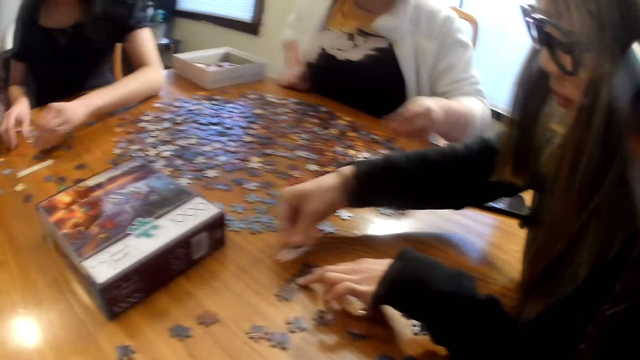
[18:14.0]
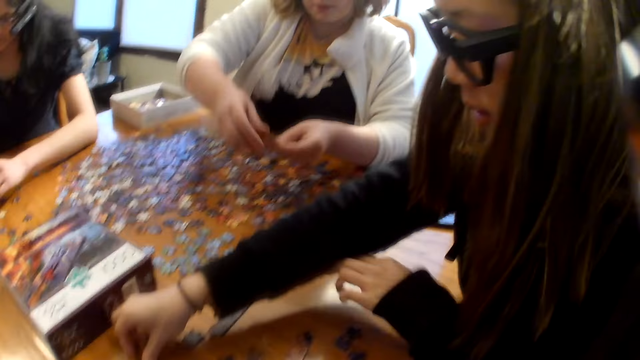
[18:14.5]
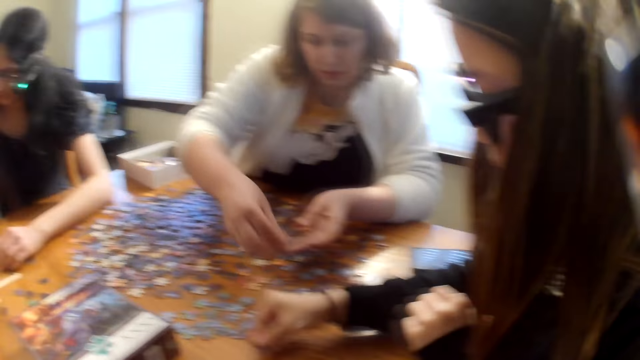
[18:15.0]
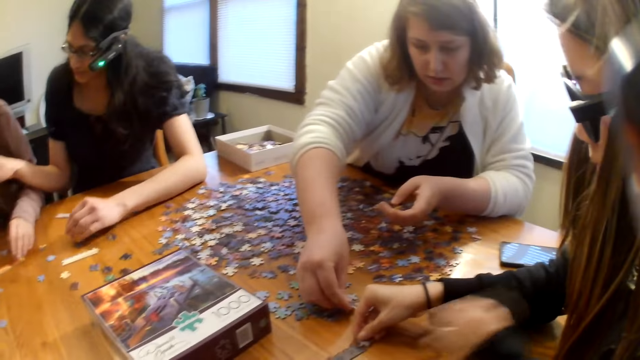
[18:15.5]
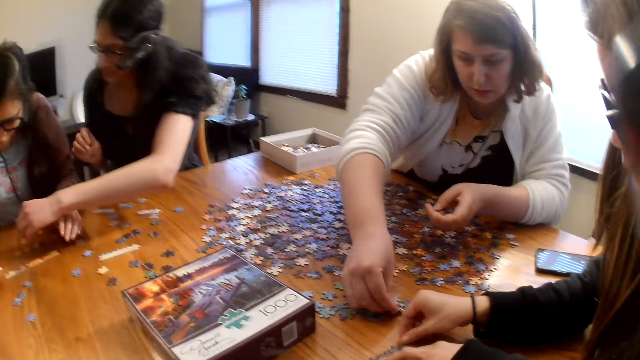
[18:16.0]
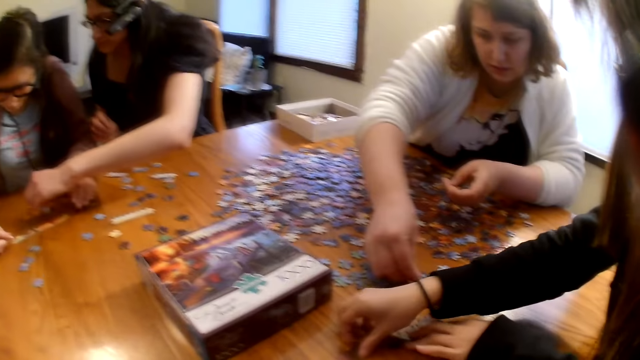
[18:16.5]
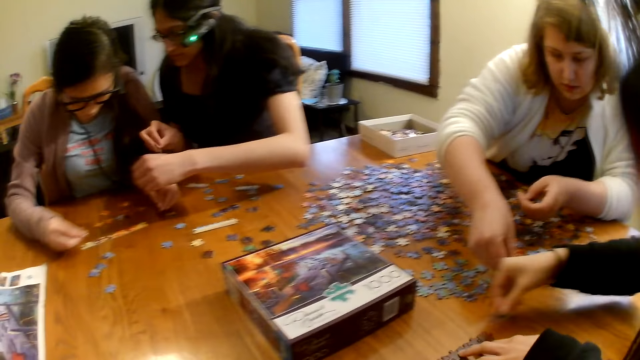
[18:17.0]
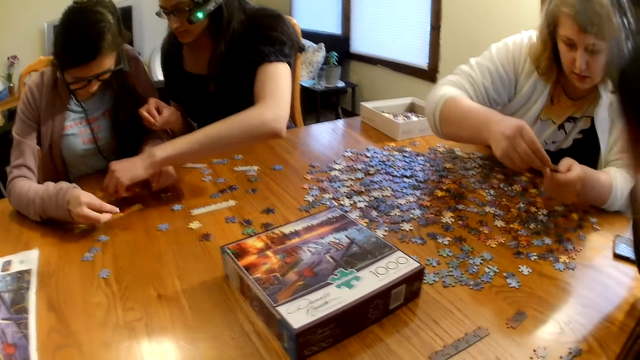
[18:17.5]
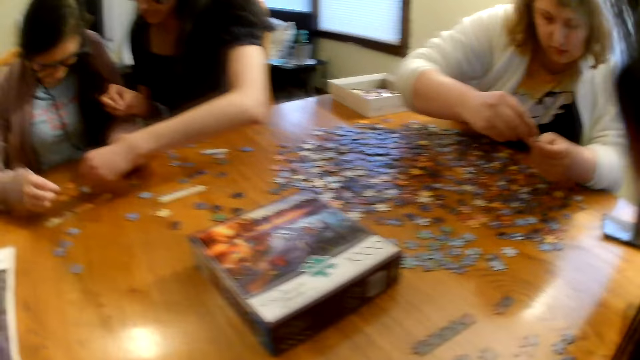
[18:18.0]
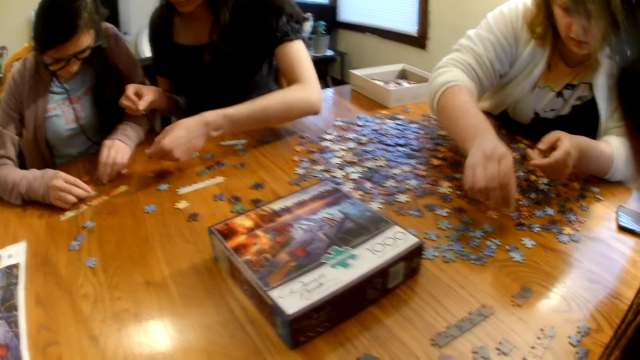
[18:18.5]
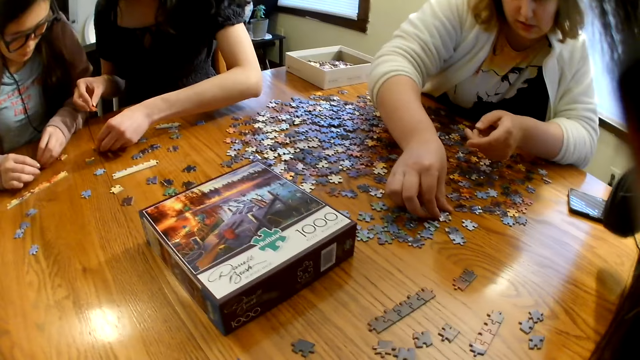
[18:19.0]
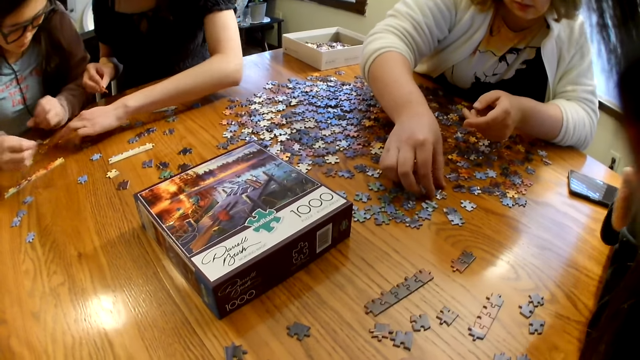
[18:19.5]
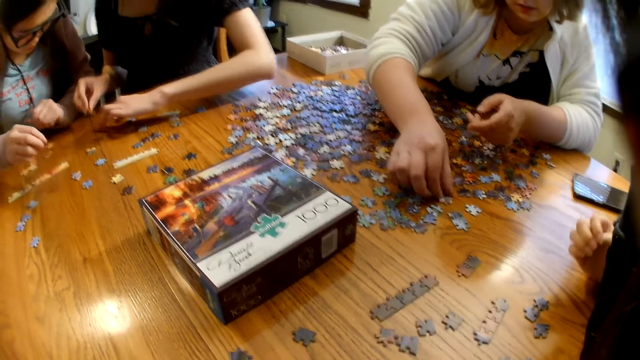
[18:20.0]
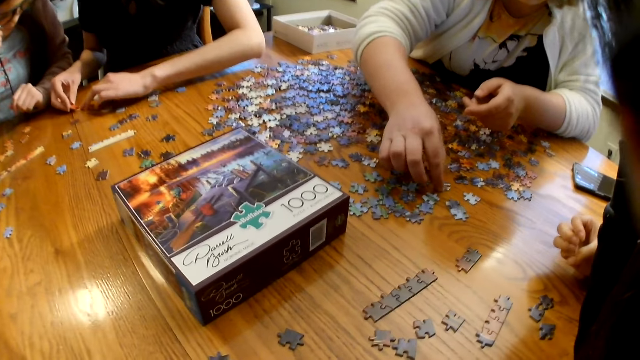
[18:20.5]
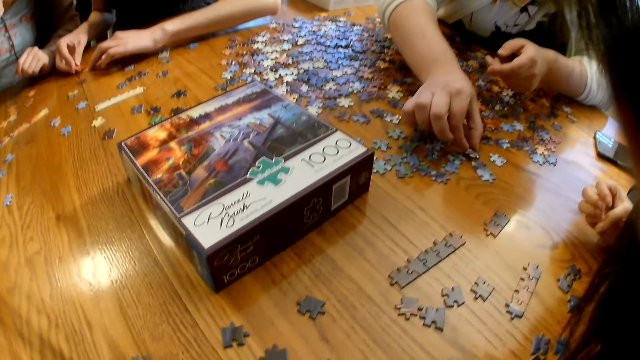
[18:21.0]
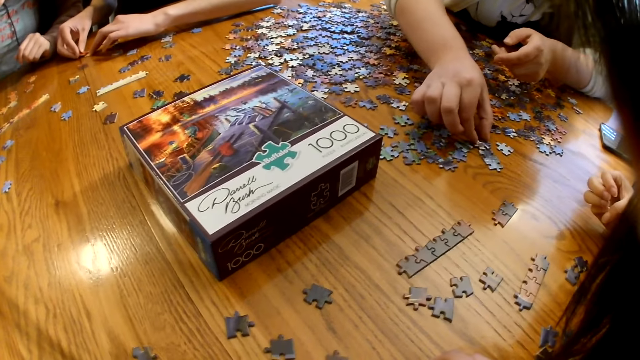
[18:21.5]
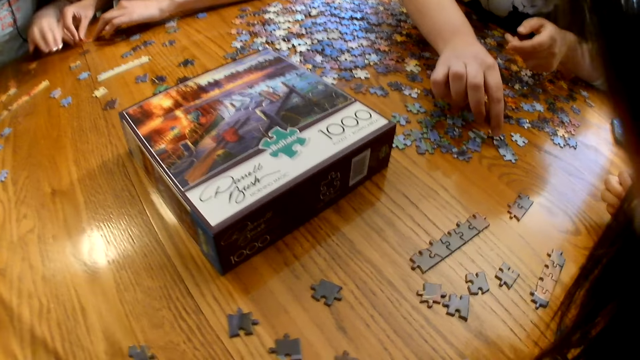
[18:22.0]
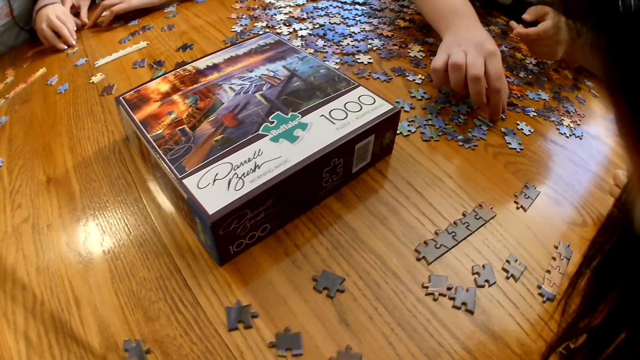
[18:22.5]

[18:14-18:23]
A woman looks at the piece. Another woman places the piece on the table. A third woman places the piece on the table. The second woman places the piece on the table. A fourth woman joins the piece on the table.

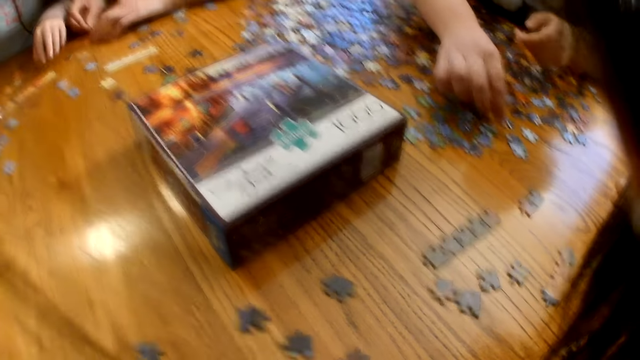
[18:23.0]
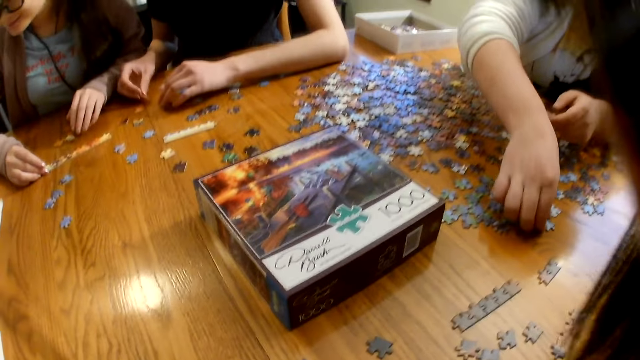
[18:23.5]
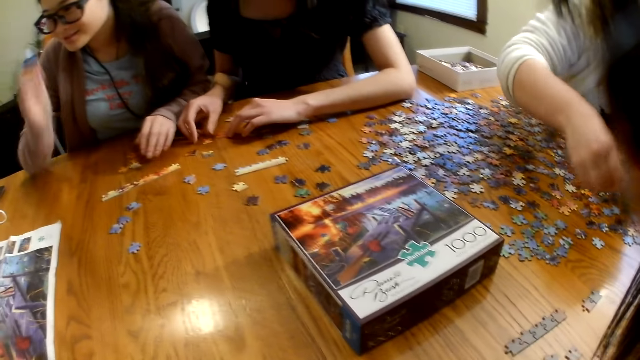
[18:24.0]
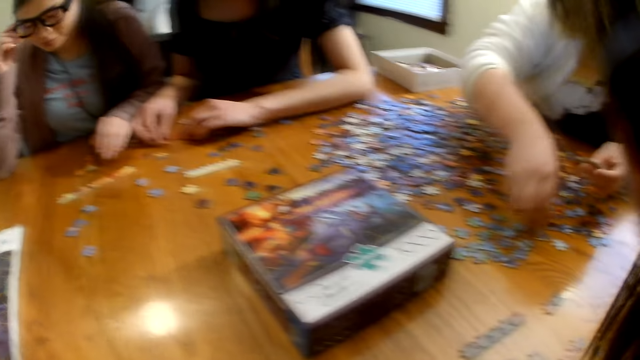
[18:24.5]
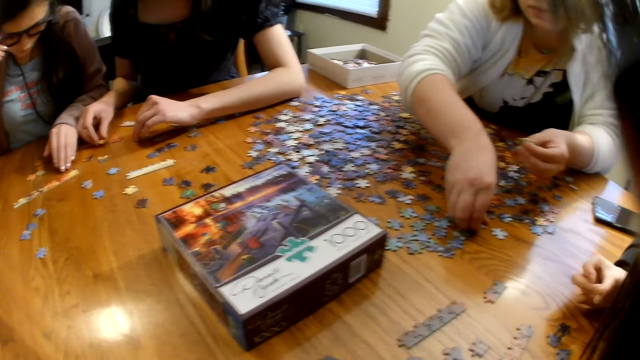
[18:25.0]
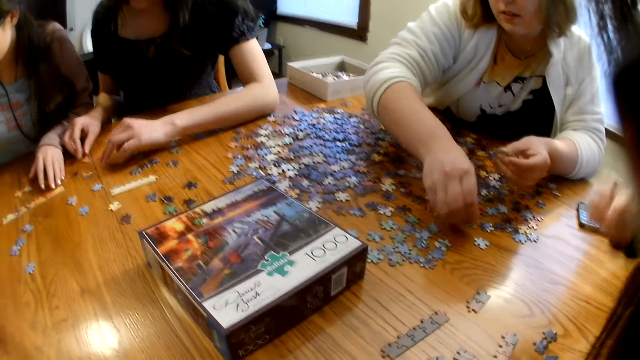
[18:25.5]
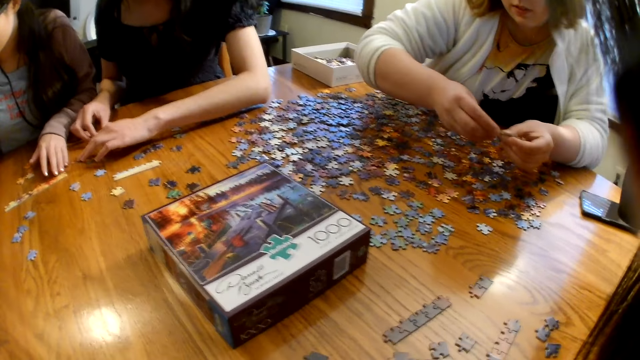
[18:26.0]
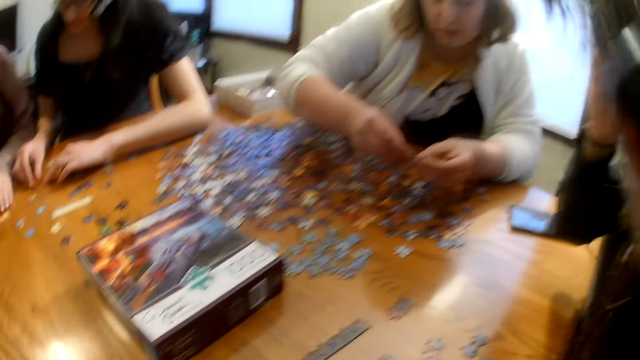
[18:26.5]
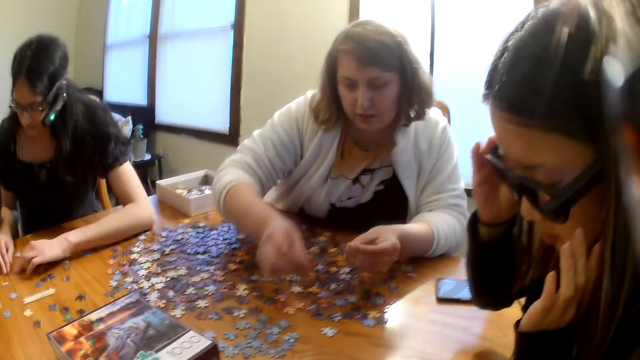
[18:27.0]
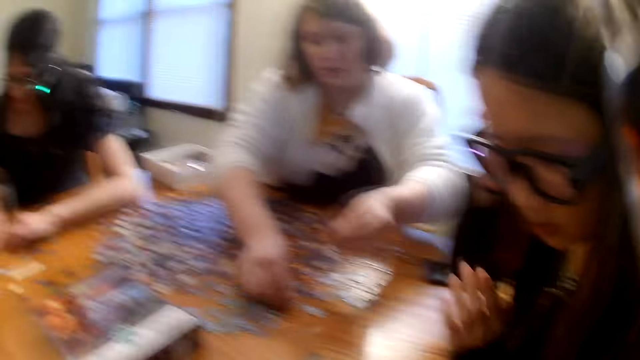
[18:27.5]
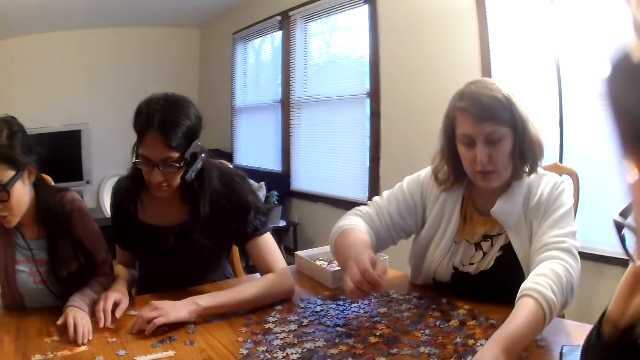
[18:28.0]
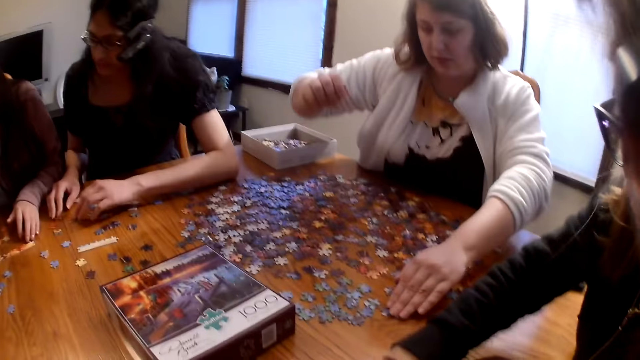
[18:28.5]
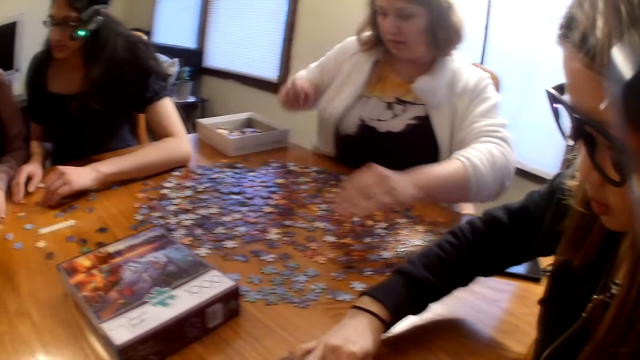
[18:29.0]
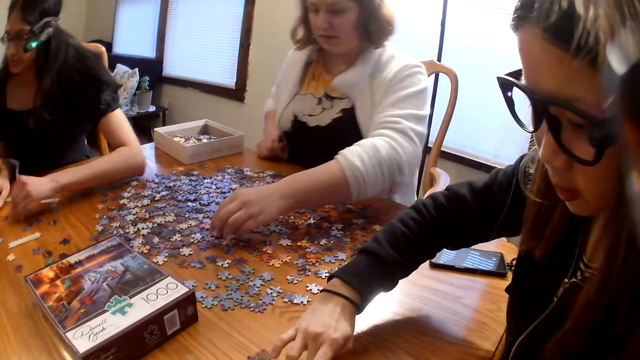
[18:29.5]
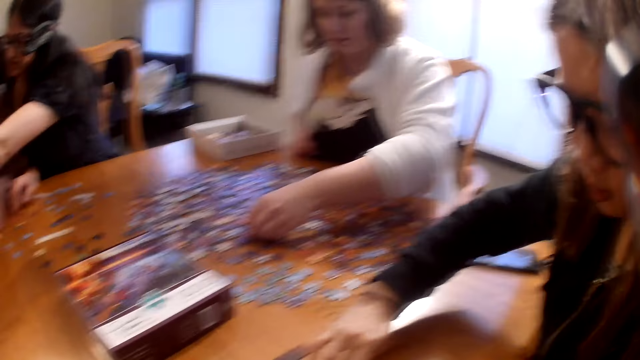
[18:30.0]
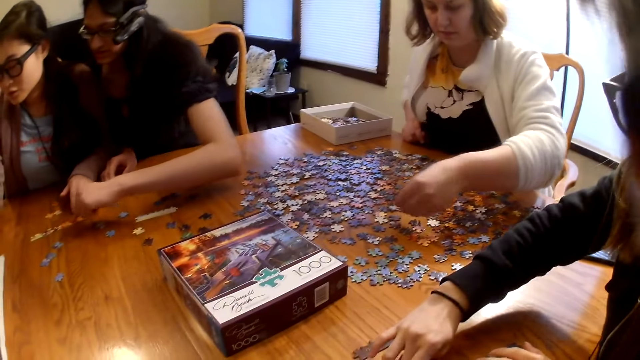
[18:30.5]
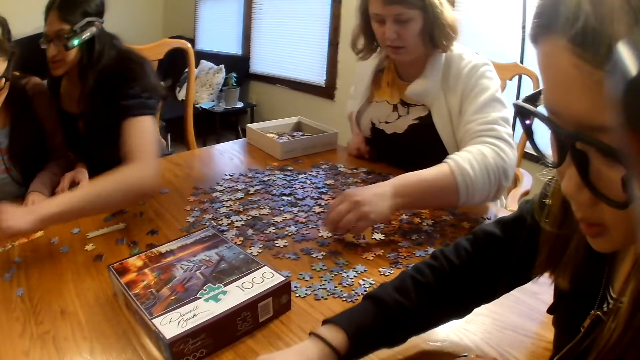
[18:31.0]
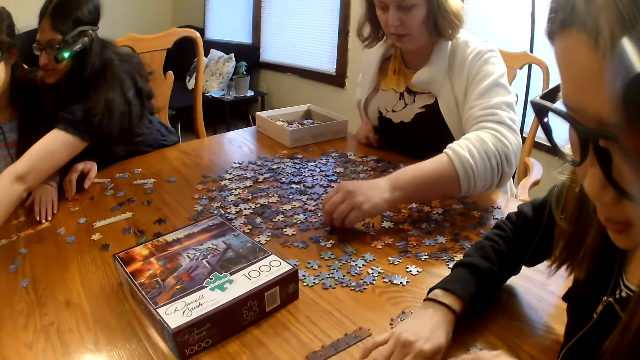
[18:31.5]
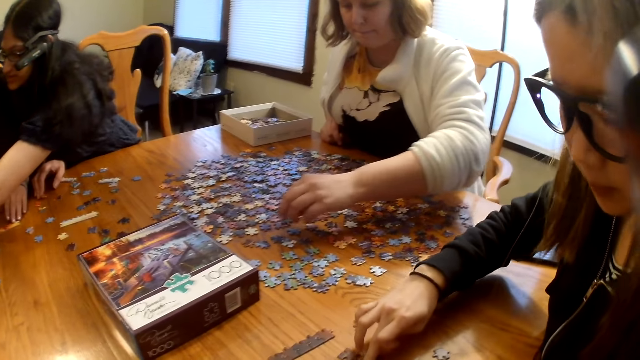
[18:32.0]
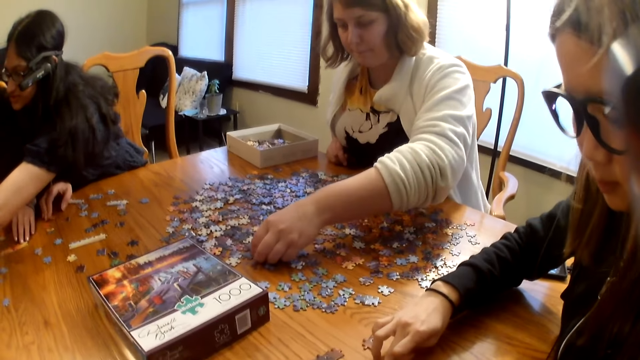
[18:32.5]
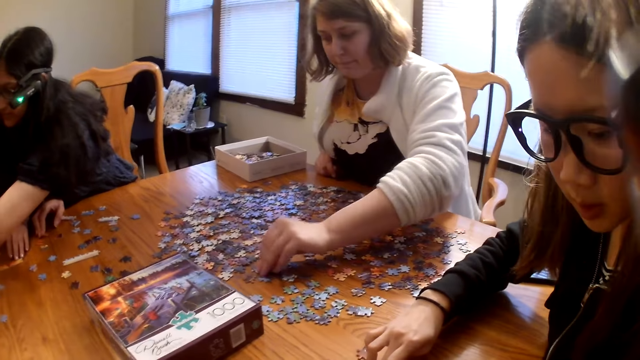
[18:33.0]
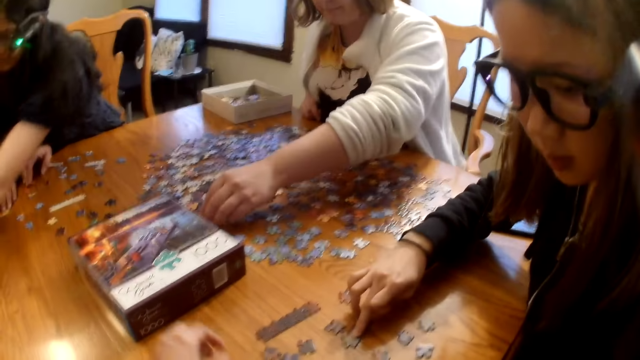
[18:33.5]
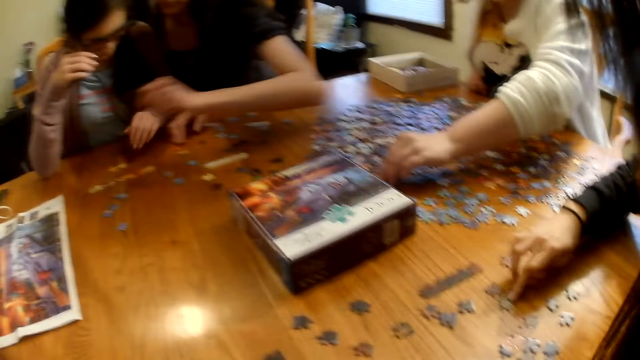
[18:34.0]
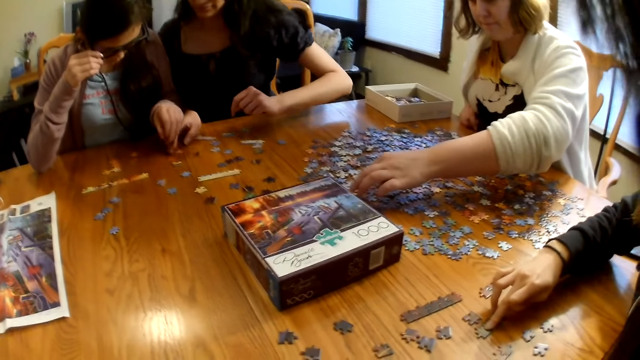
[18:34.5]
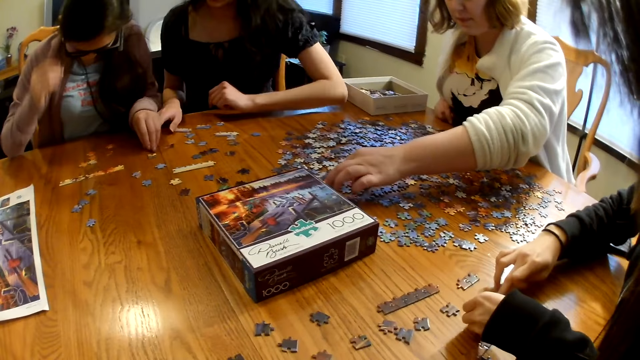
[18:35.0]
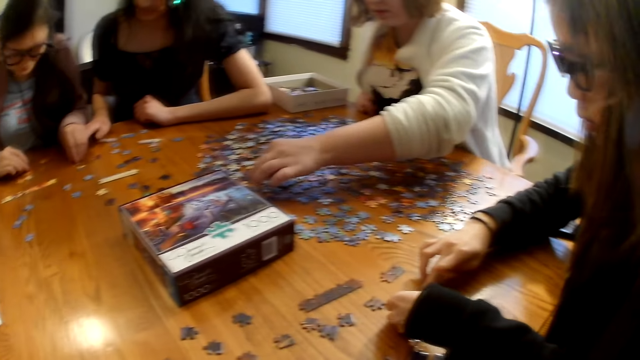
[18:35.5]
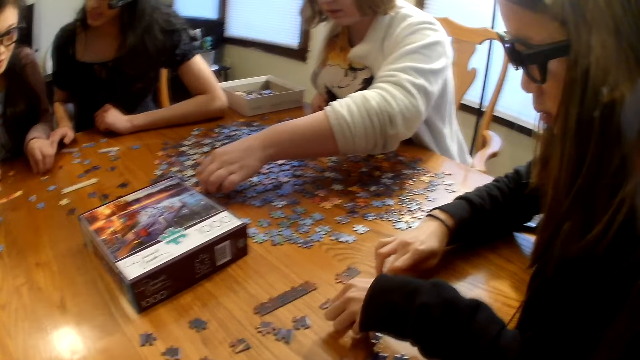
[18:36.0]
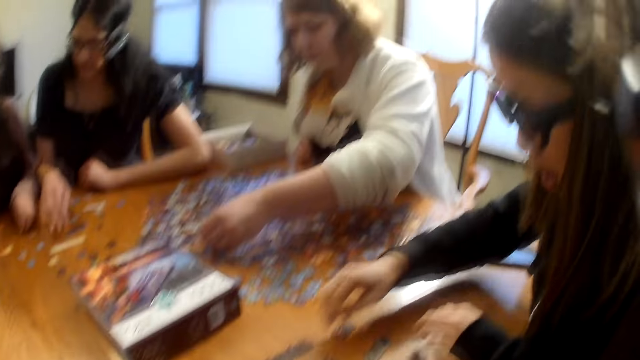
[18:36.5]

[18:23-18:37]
A woman picks a piece from the table. She picks a piece from the table again. She places the piece on the table. Another woman points at a piece on the table. The first woman places the piece on the table.
